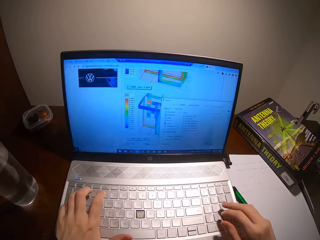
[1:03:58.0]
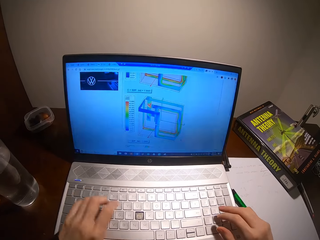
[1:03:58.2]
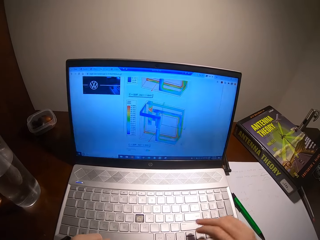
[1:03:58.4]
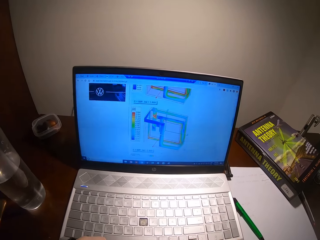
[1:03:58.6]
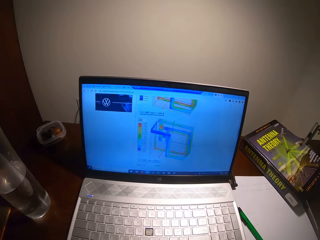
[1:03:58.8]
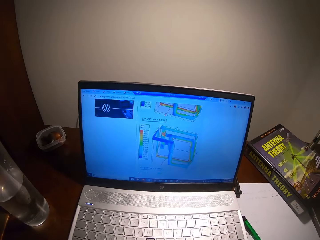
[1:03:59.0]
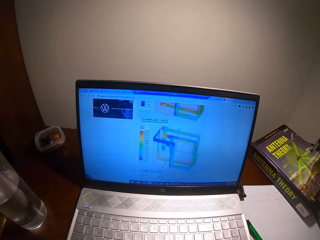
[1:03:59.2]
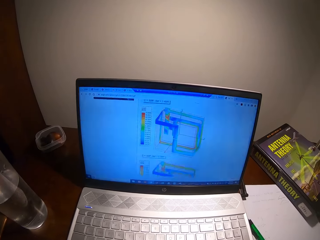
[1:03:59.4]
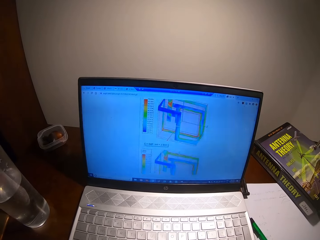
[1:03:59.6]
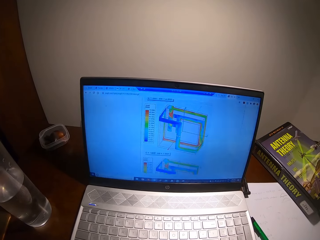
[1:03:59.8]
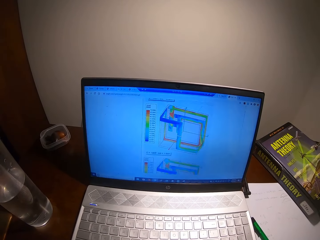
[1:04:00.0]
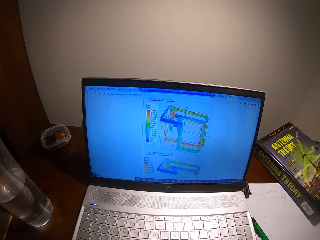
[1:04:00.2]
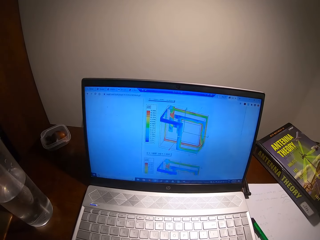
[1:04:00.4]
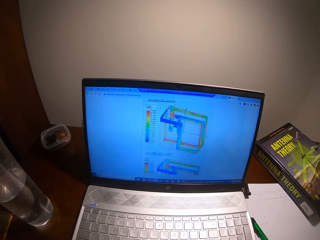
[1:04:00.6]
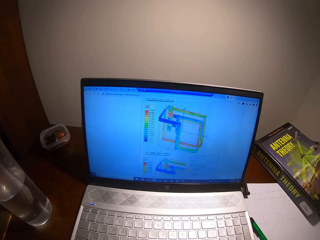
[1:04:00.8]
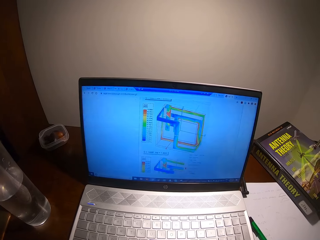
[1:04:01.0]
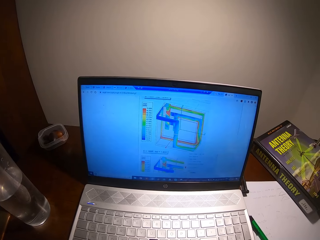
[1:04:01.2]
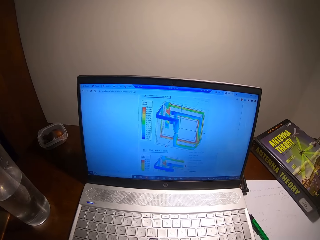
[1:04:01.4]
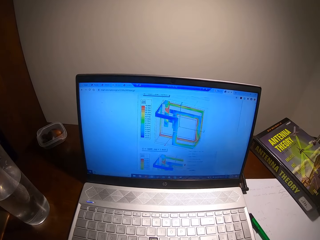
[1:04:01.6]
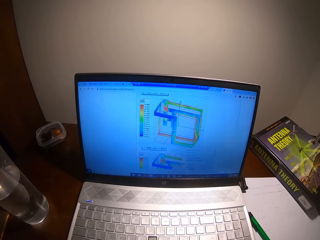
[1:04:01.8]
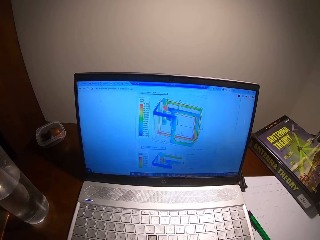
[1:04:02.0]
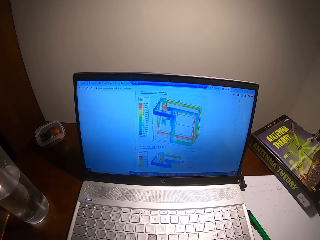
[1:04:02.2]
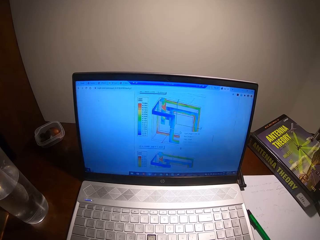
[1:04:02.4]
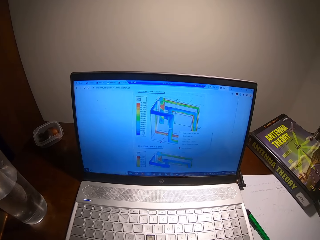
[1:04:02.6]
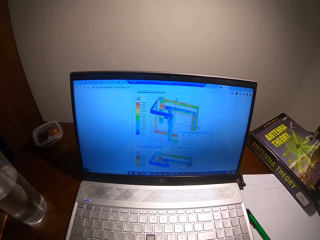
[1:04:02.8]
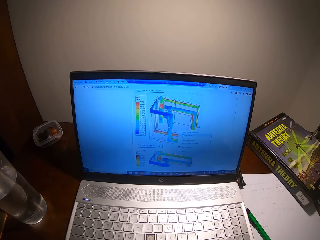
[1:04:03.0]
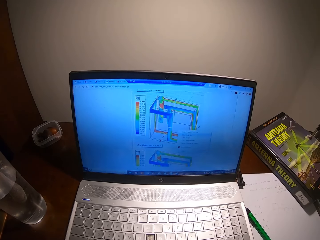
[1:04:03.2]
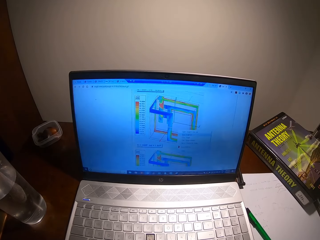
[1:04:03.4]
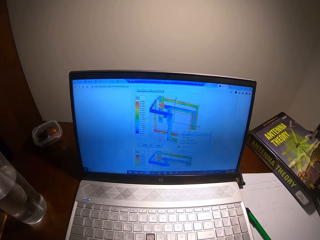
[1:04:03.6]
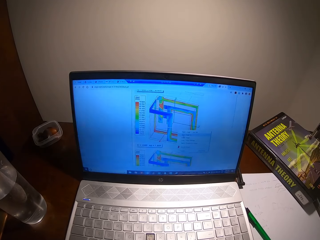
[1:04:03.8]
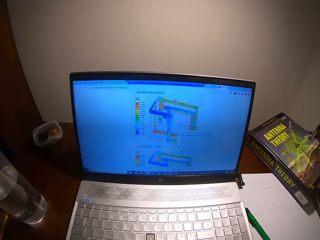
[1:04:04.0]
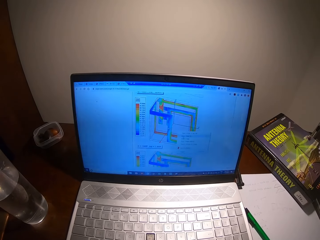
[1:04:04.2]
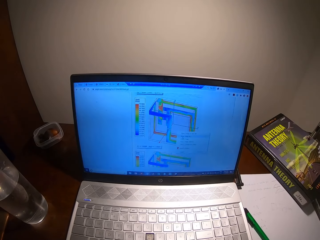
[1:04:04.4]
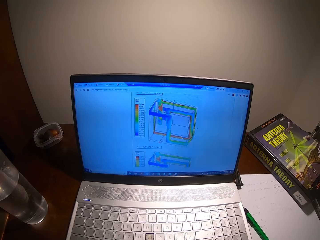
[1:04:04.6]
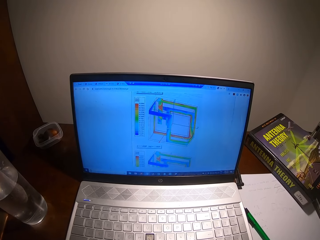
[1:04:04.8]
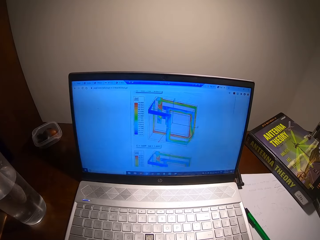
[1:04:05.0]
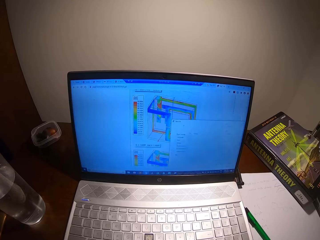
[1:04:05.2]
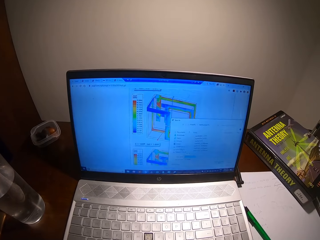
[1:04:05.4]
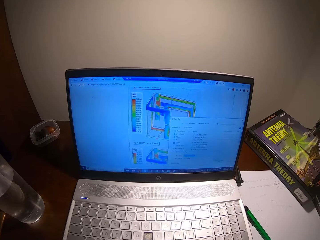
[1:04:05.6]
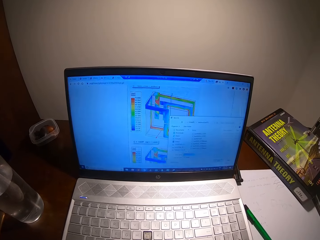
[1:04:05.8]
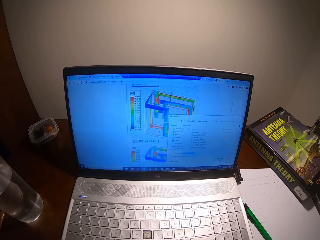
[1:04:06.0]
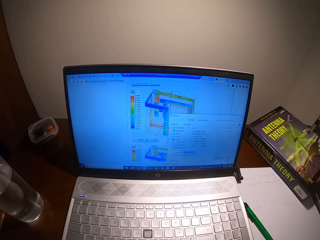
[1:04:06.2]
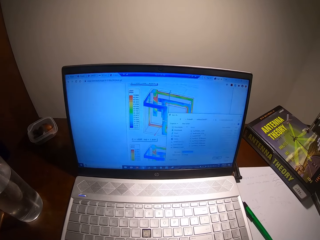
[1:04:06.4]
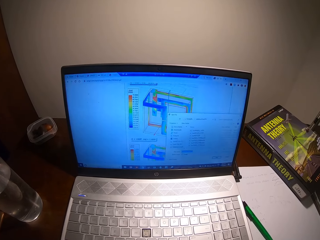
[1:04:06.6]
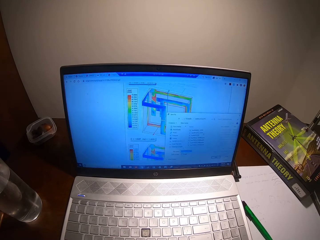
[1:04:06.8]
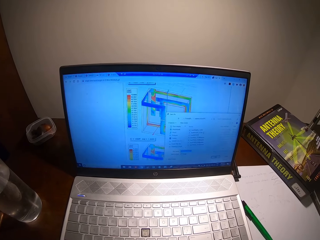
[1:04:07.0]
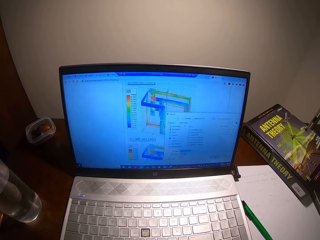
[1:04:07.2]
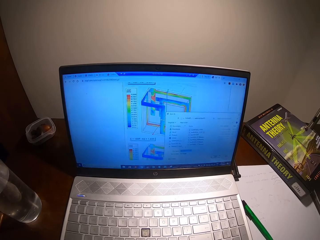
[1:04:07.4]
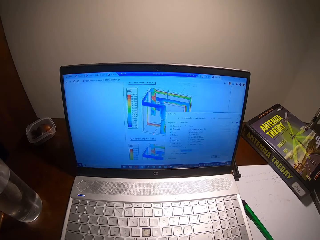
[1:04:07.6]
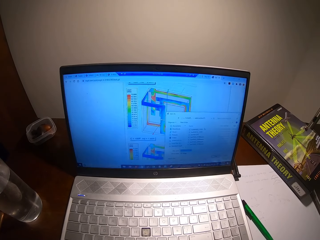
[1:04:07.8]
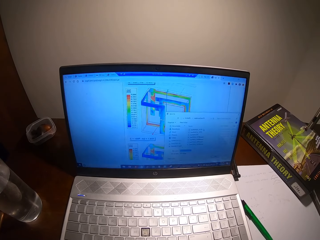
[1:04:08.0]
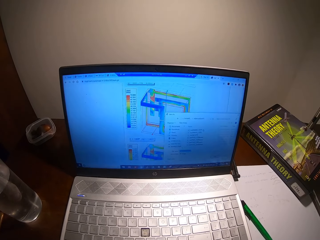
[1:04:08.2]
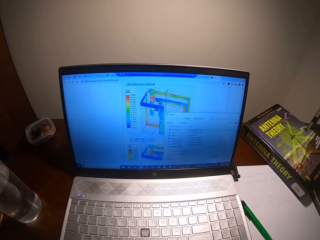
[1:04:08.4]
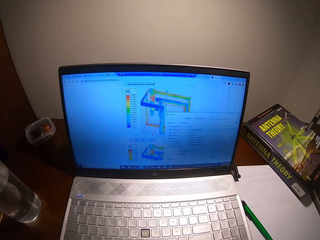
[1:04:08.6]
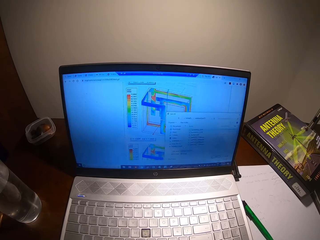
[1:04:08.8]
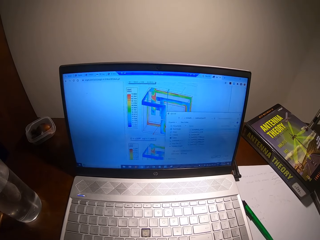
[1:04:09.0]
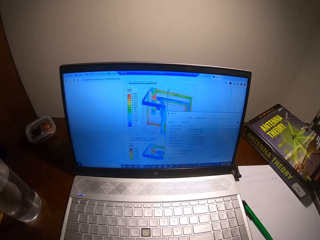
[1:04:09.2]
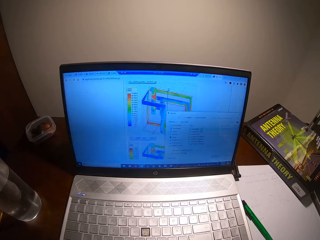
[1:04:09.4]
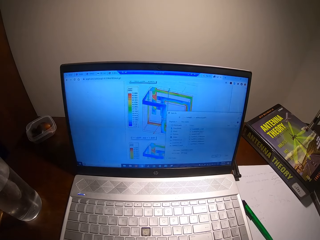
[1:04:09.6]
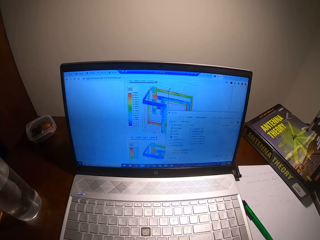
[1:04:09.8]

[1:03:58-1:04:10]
The camera wearer scrolls on the laptop.

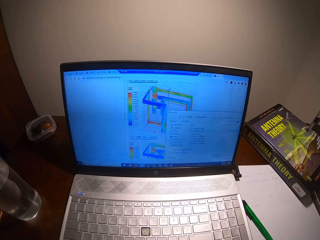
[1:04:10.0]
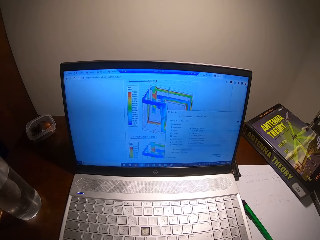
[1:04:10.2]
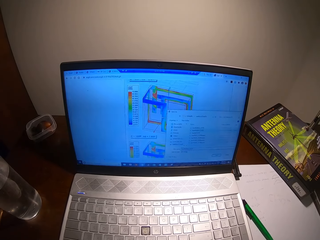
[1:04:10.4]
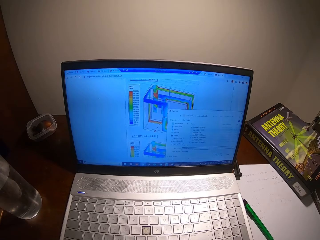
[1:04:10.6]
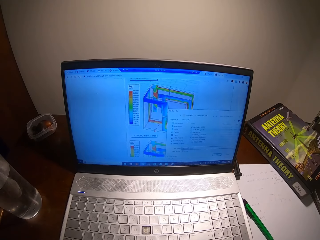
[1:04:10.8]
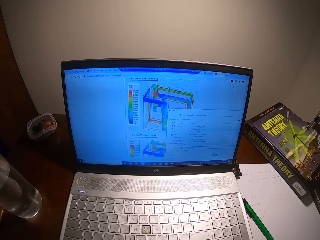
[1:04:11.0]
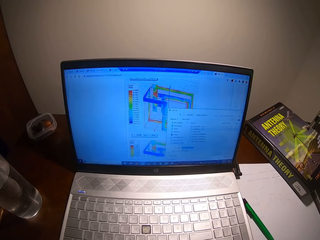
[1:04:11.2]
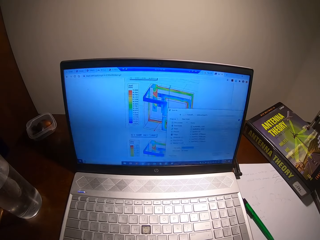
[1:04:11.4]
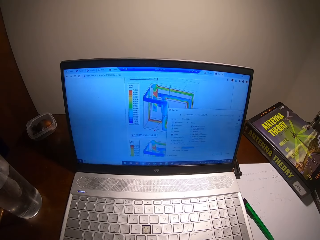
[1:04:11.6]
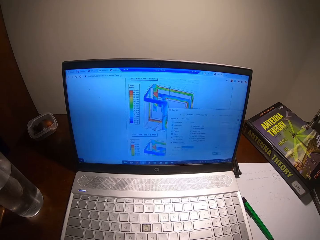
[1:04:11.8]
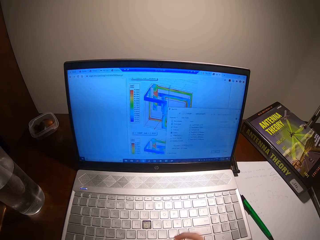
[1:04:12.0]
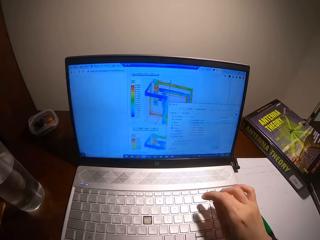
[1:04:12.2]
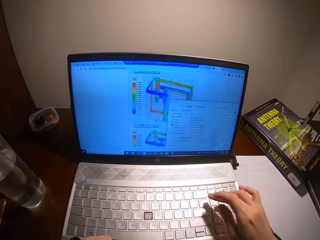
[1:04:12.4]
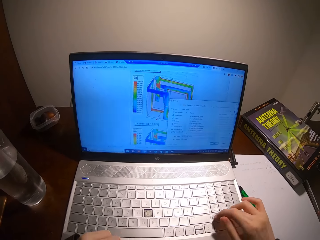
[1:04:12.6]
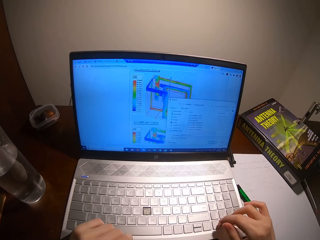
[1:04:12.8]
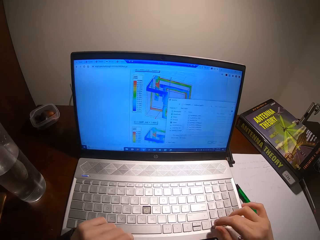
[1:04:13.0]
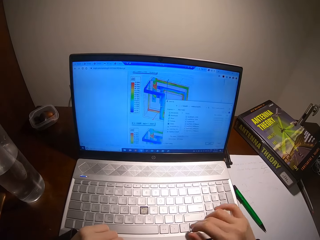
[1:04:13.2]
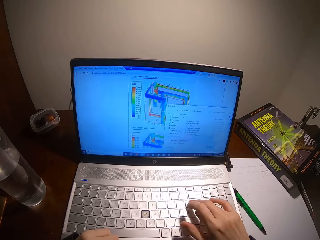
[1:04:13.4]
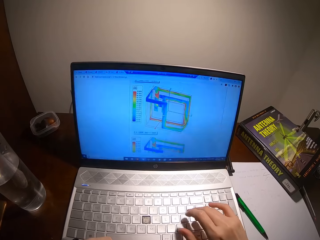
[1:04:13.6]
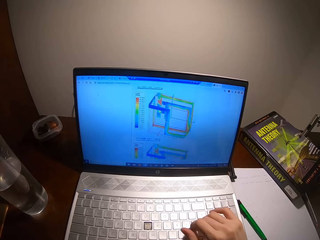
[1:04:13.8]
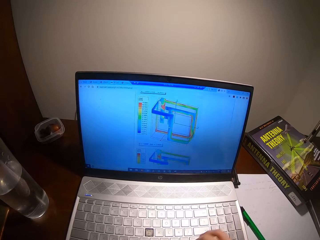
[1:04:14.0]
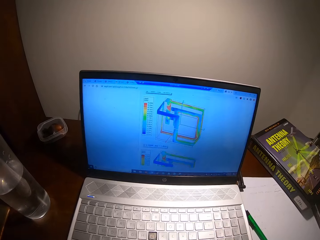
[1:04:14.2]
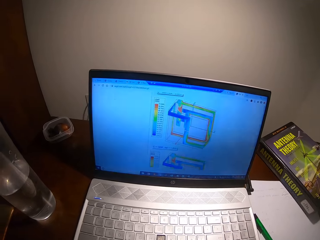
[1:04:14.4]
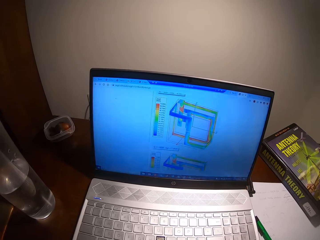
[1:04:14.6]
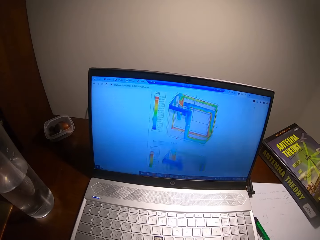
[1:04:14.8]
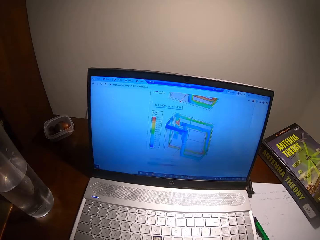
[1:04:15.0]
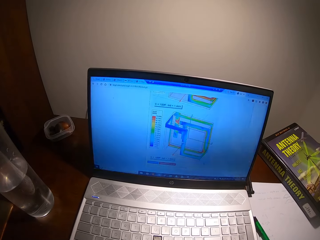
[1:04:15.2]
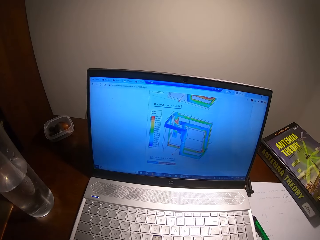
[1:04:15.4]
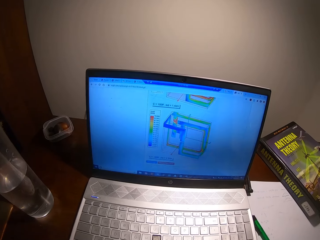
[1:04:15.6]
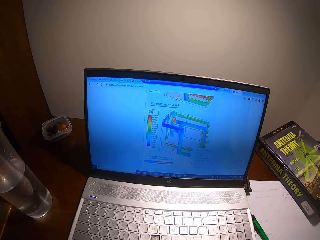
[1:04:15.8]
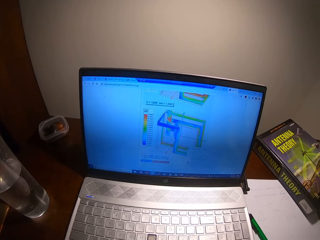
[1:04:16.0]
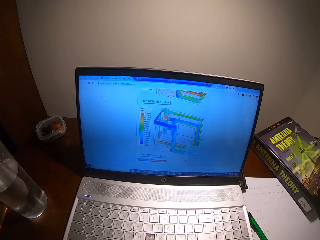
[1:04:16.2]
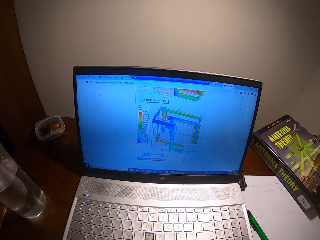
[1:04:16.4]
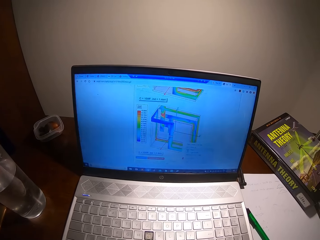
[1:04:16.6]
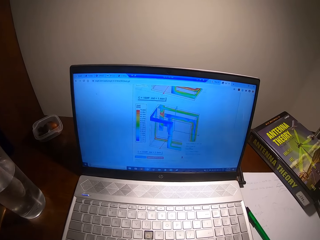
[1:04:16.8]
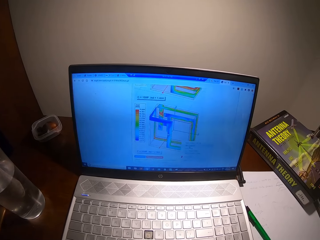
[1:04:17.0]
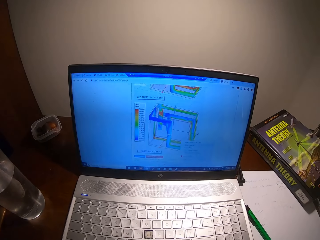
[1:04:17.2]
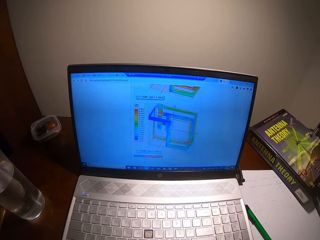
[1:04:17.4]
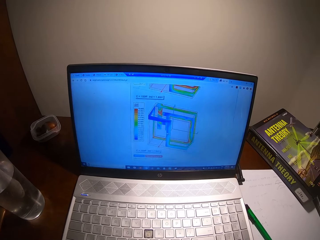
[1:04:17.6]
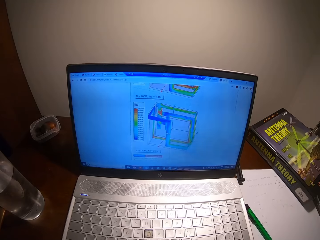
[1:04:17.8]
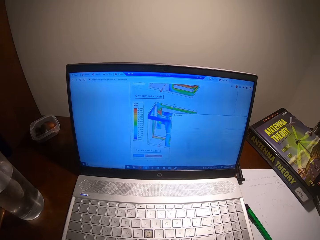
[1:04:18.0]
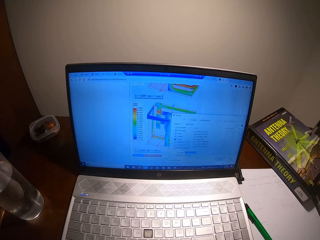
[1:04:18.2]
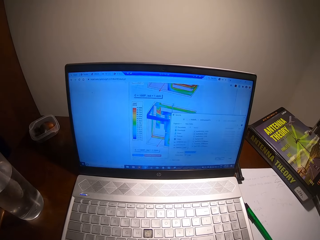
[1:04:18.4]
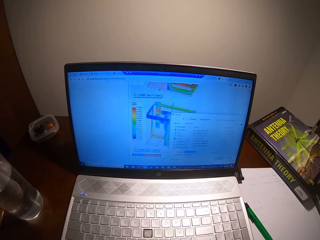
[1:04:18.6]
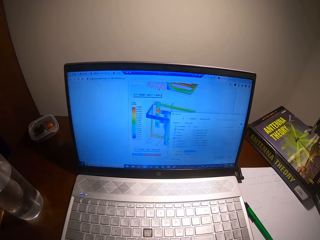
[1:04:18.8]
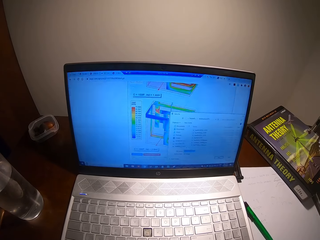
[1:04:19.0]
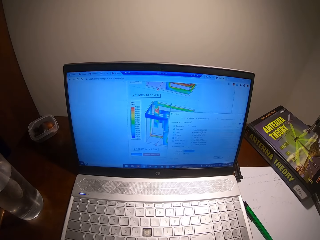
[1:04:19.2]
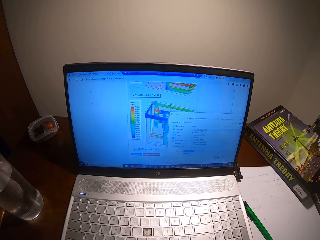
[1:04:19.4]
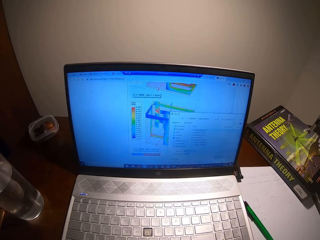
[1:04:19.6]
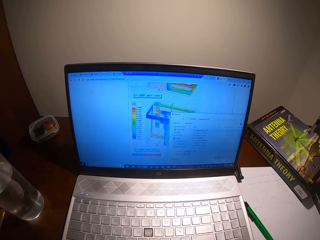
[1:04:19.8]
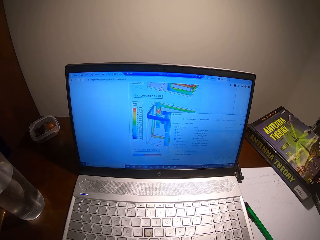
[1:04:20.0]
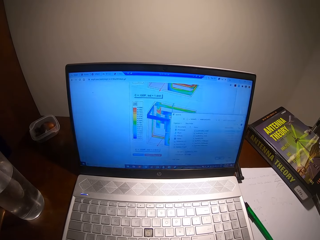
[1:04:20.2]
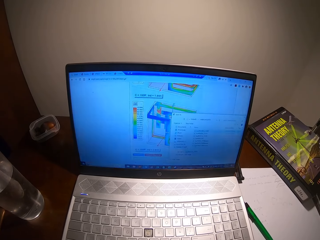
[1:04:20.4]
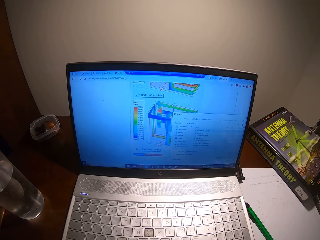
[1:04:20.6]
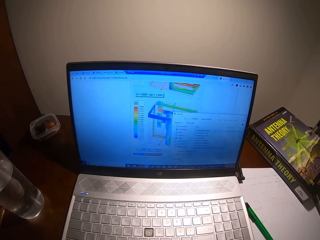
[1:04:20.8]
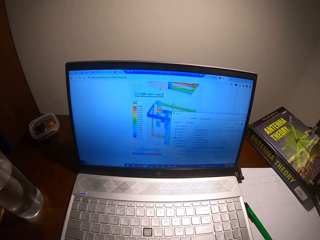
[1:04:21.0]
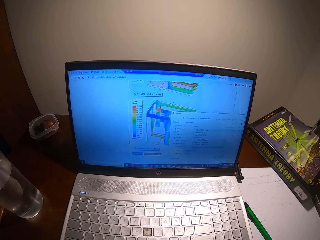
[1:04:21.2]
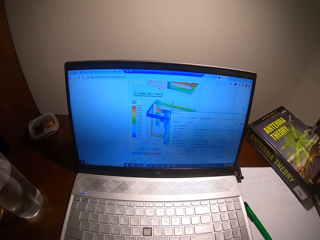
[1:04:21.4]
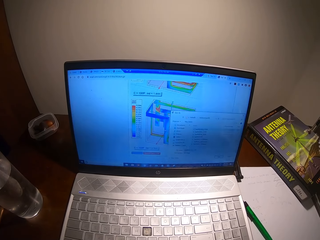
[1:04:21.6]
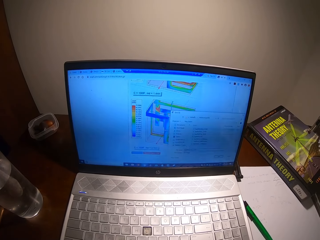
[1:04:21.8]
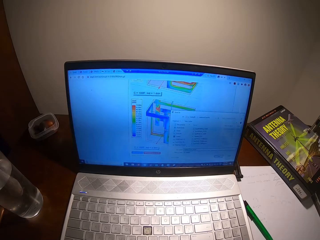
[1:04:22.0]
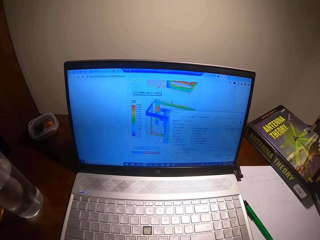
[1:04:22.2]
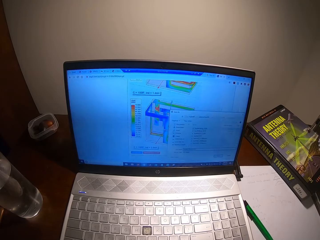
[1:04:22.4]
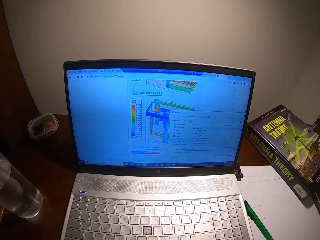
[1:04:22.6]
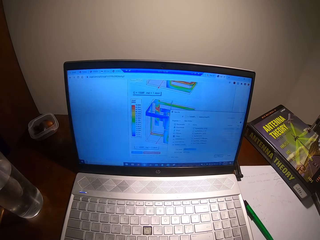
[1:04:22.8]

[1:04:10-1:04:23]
The camera wearer types on the keyboard.
